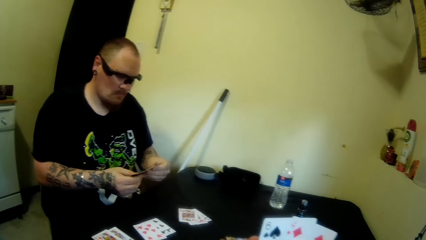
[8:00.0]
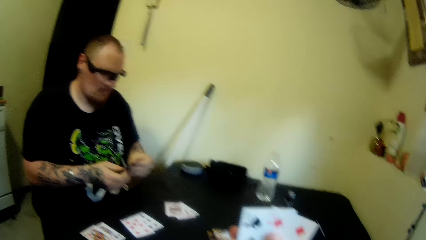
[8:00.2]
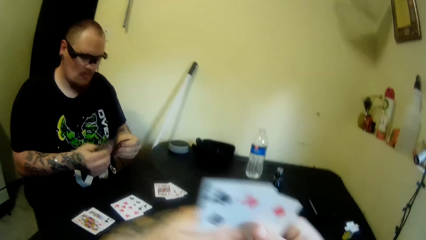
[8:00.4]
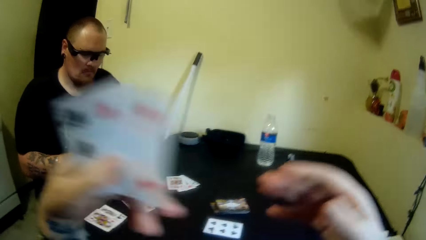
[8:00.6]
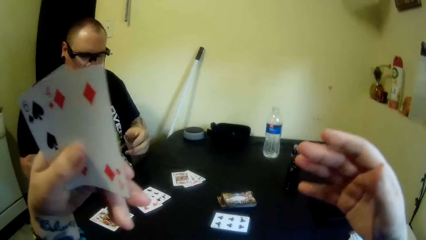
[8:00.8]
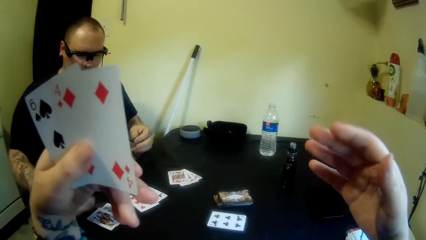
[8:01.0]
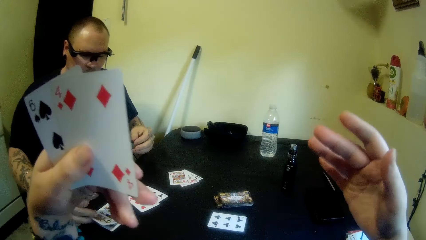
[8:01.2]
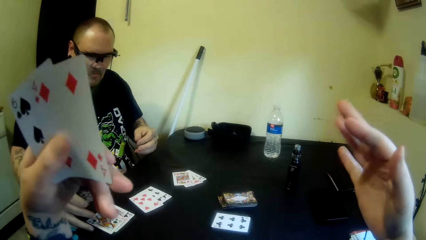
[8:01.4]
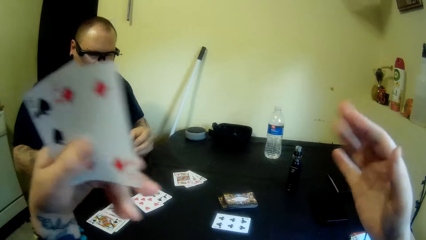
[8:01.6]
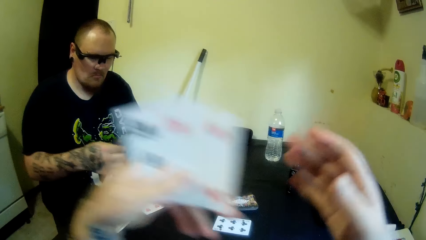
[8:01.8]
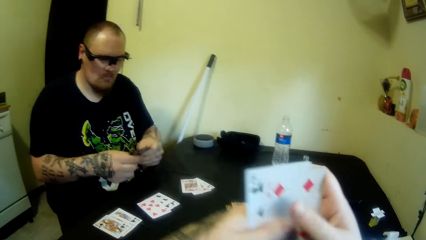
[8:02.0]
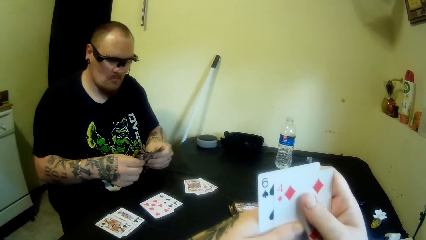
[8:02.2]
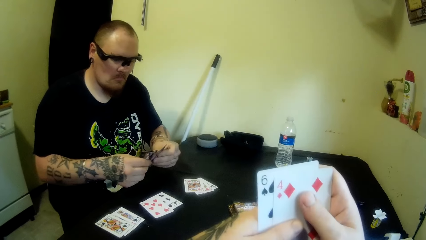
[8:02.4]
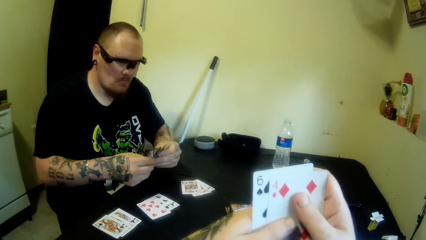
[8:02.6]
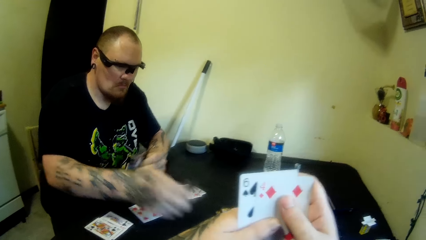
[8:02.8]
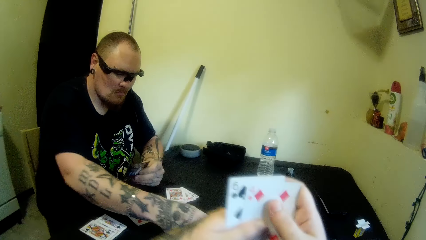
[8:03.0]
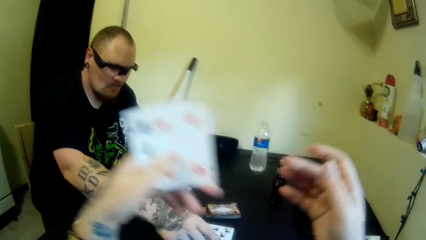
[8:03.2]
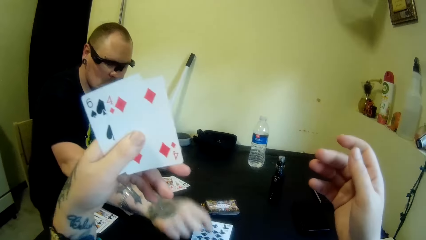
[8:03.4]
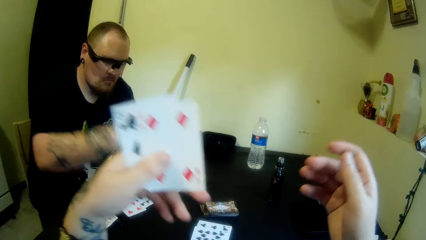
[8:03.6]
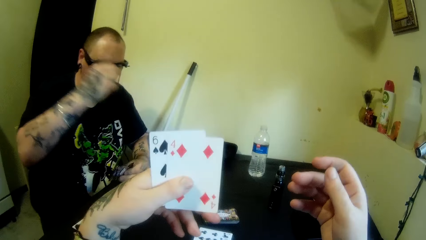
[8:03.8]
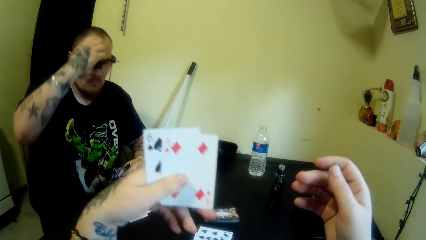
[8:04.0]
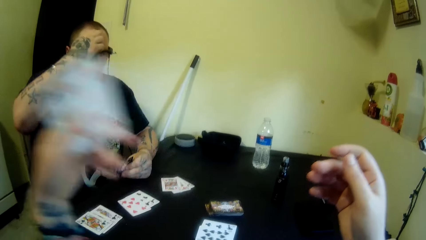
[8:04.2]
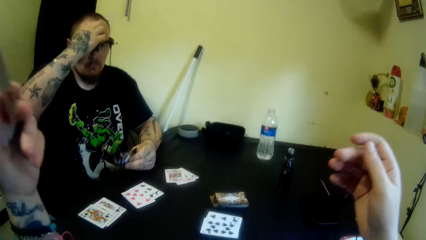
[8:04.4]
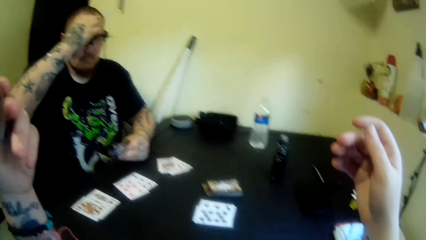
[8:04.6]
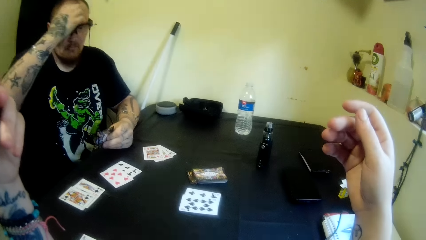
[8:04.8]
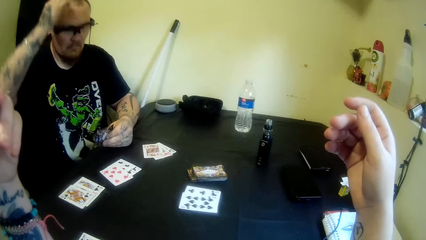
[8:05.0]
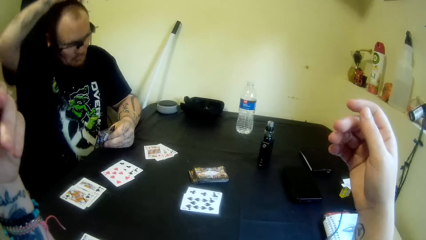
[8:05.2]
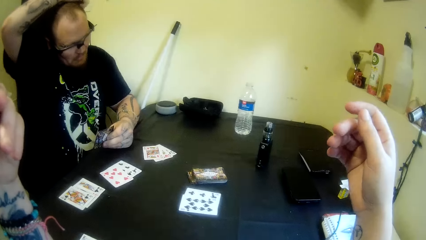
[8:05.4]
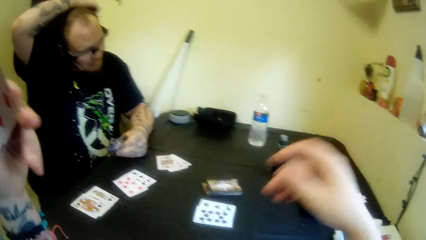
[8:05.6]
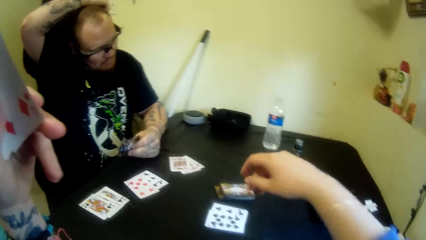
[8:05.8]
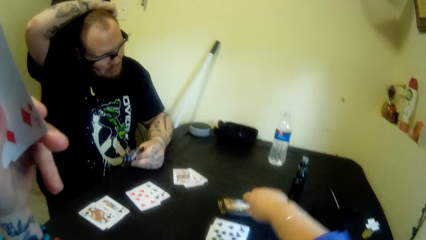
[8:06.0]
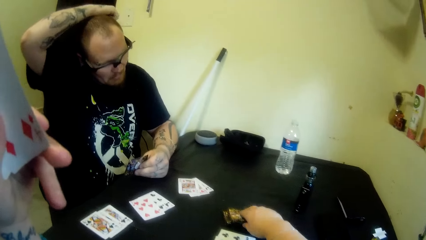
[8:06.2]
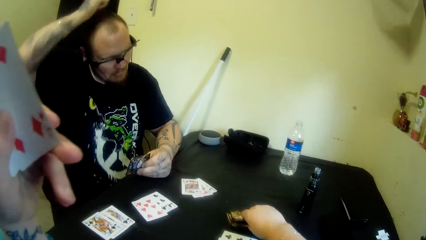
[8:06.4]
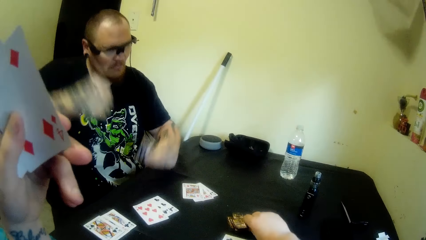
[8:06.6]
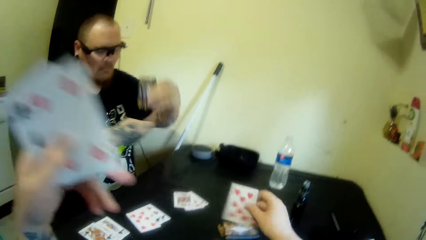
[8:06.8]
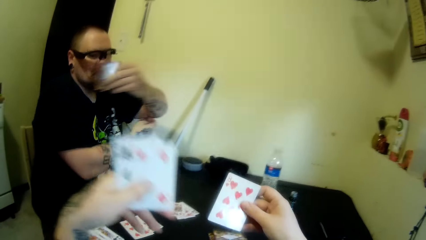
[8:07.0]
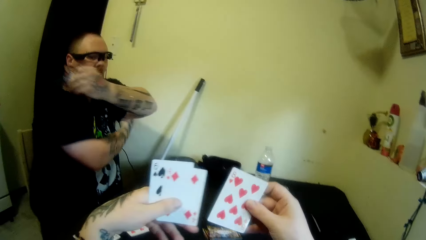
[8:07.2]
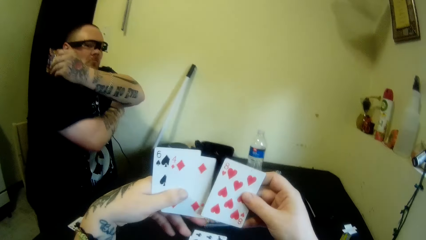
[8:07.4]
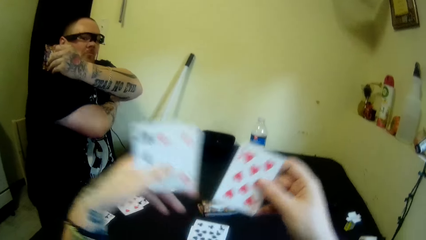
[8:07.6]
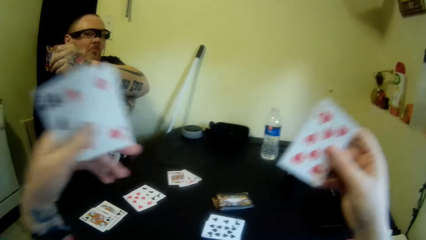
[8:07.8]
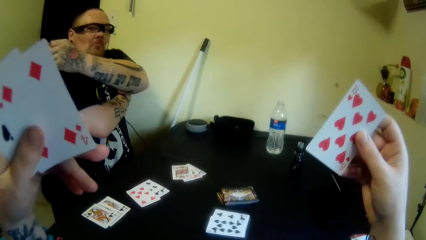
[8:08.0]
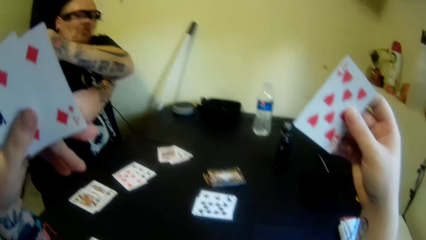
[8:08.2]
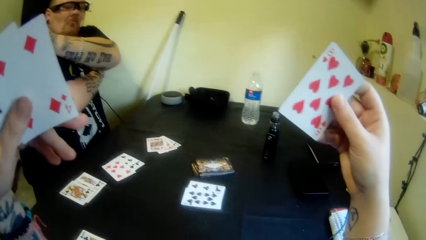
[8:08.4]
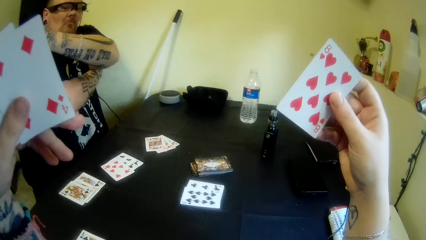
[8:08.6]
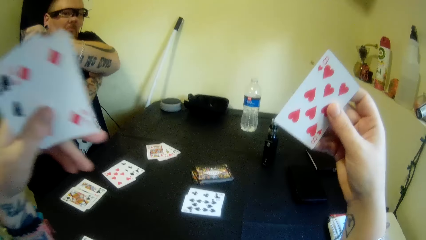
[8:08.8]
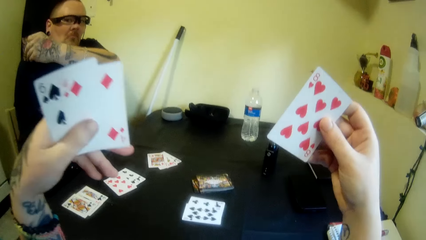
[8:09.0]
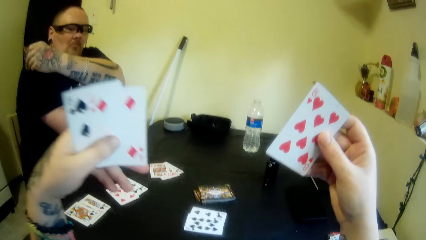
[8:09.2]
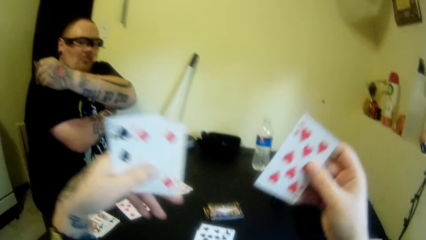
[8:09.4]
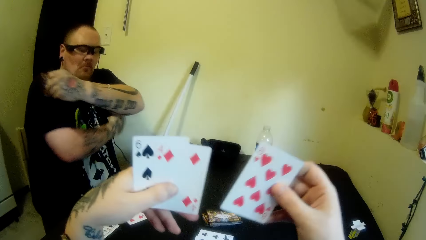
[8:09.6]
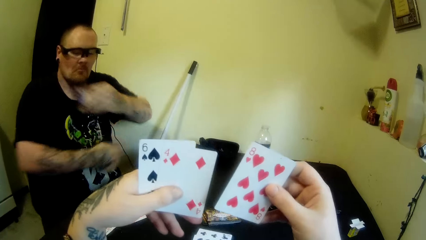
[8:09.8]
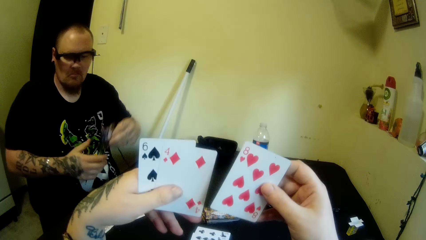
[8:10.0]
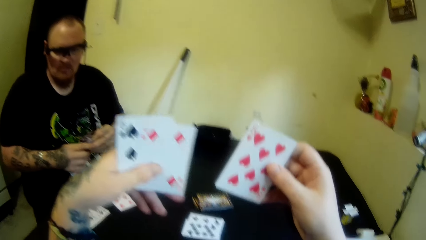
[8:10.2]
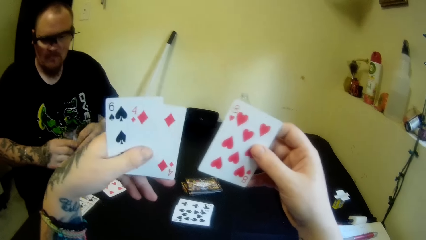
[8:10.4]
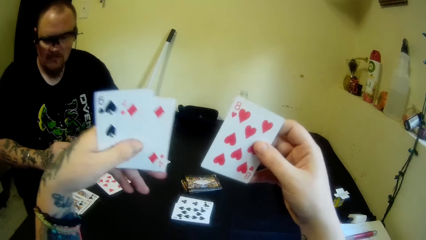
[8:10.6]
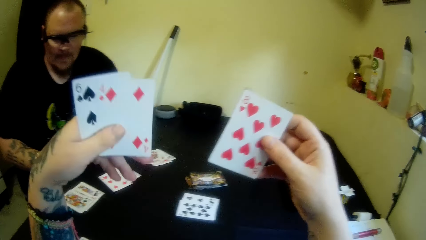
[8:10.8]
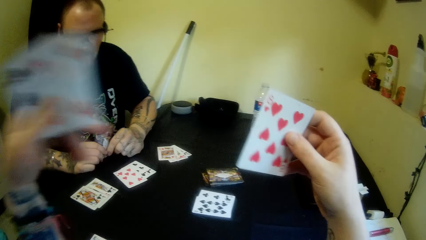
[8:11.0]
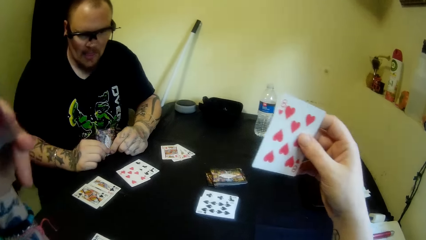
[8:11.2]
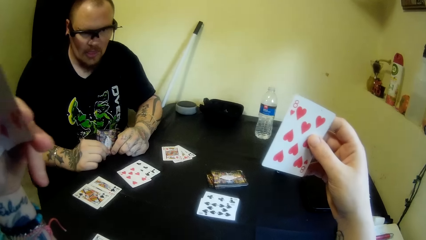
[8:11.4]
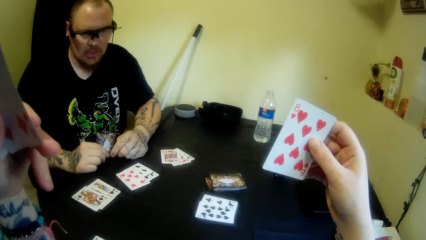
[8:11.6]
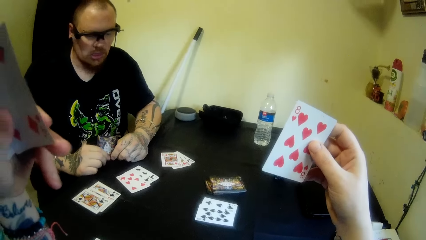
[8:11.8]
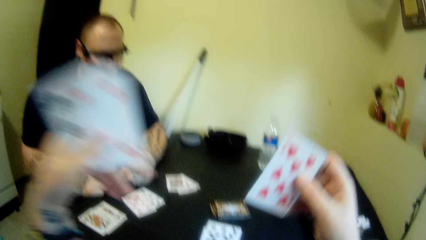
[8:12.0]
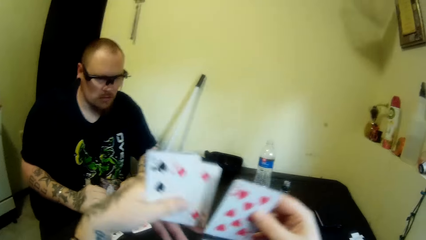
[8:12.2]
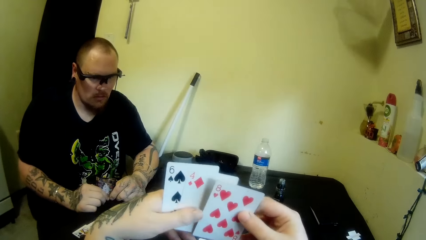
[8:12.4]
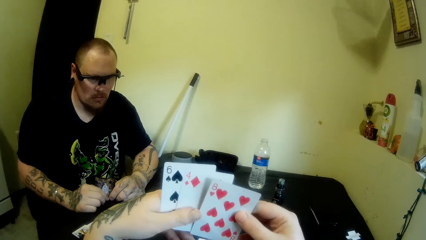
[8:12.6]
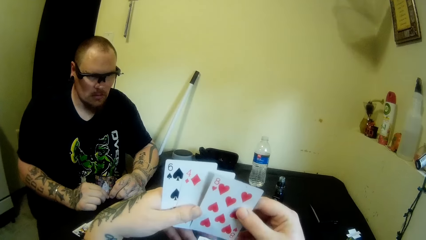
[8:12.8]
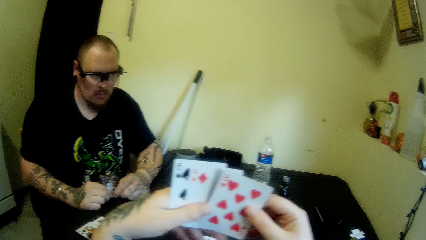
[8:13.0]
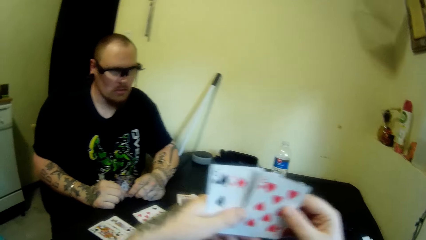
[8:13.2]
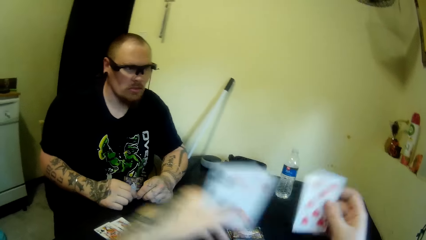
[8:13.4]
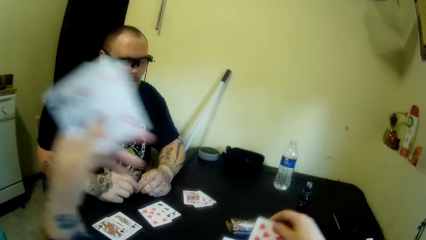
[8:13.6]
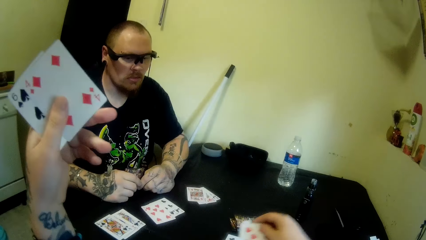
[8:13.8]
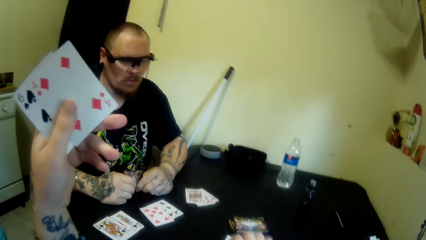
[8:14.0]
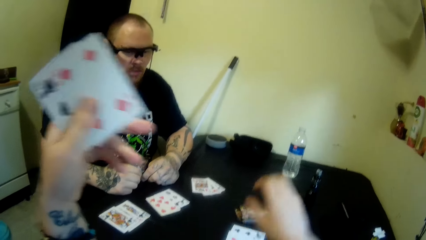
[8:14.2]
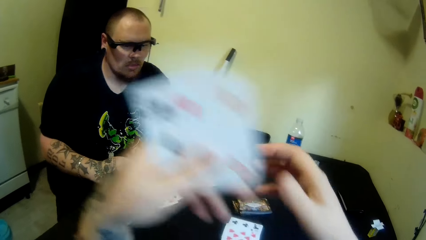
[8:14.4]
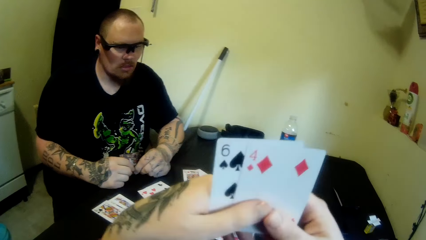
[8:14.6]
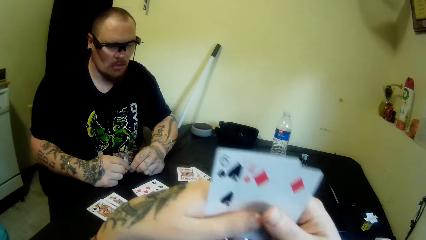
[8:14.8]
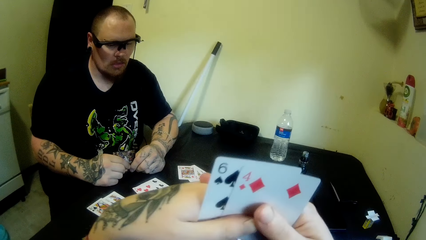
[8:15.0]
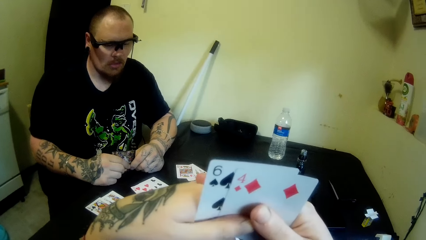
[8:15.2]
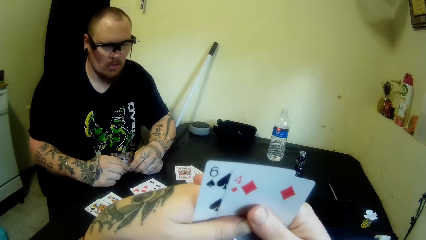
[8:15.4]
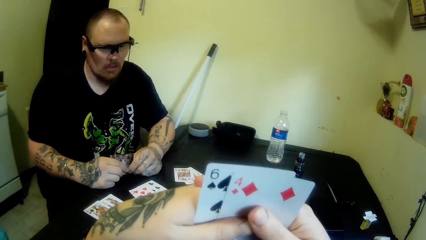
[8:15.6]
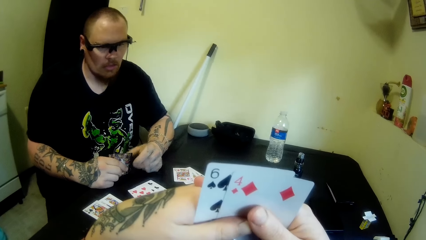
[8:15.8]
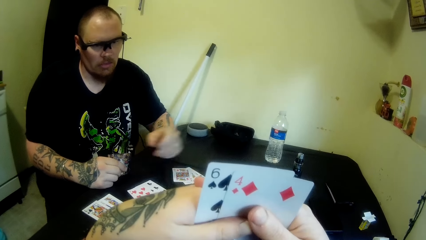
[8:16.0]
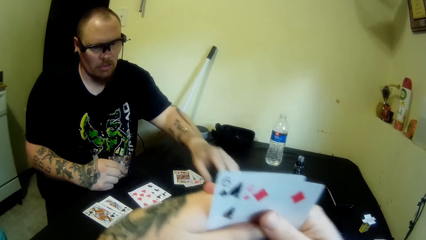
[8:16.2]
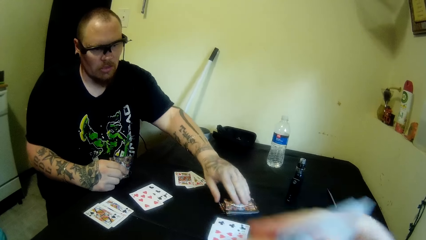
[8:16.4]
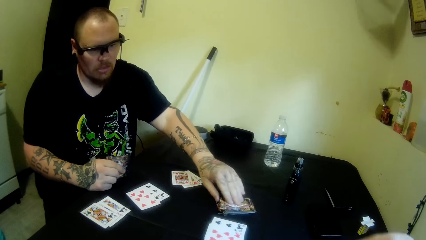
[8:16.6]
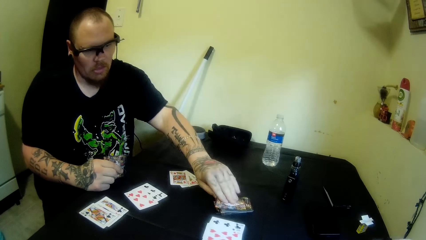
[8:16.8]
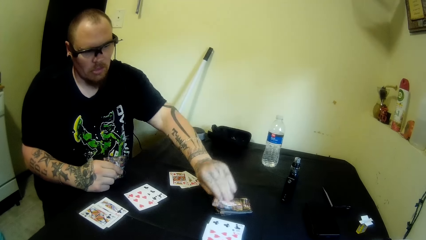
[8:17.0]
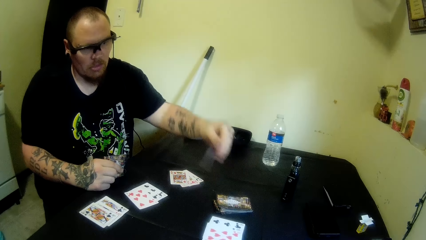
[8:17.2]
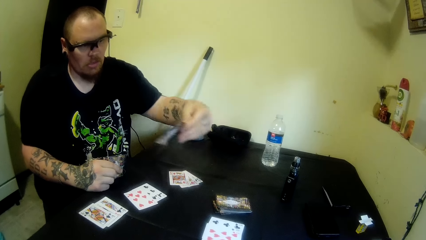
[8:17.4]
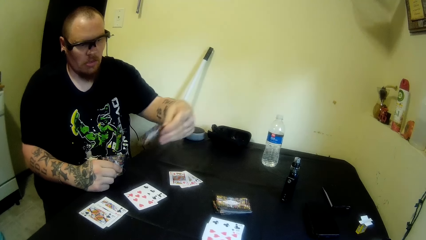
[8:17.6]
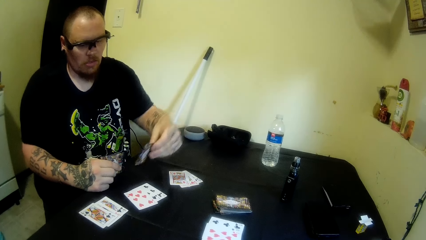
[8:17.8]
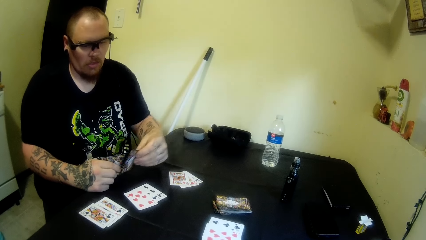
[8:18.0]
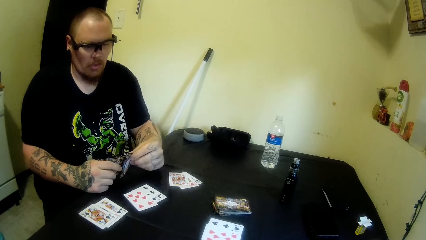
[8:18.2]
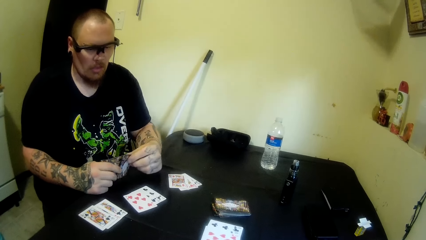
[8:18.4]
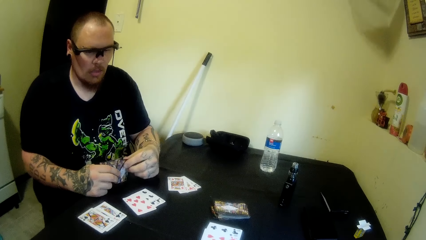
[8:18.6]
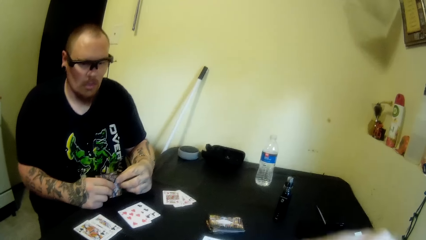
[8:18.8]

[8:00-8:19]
The camera wearer holds cards in their hands with their left hand. The man drops another card on the table with his right hand. The camera wearer shakes their right hand fingers and raises both hands. They hold their cards with both hands. The man drops a card on the table with his right hand. He holds a card from the table. The camera wearer holds cards in their left hand. The man lifts his hand from the cards and touches his head with his right hand. The camera wearer stares at the cards on the table. They pick a card from the table with their right hand. The man touches his back with his right hand. The camera wearer stares at the cards. They drop the card on the table. They hold their cards with both hands. They stare at the cards in their hands. The man picks another card from the table with his left hand.
